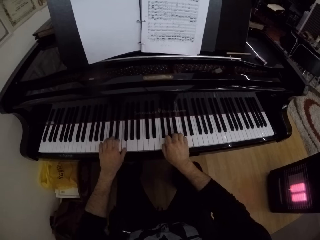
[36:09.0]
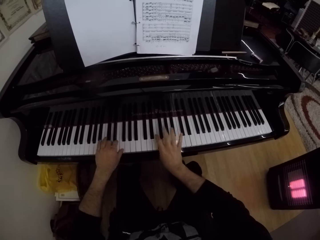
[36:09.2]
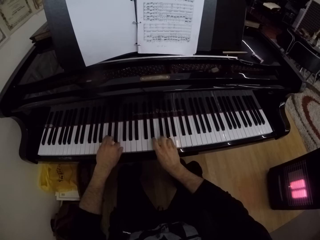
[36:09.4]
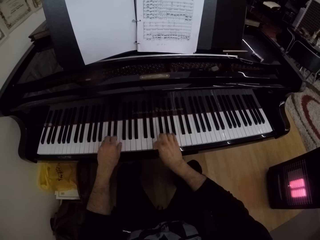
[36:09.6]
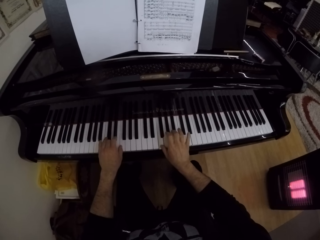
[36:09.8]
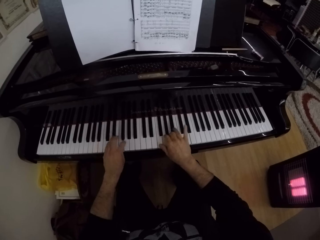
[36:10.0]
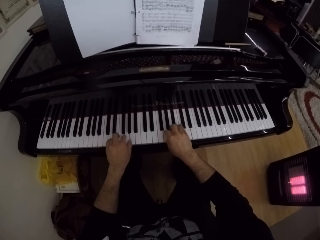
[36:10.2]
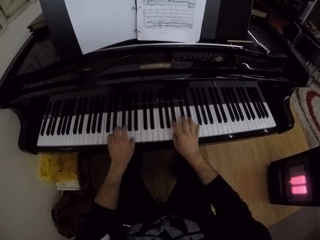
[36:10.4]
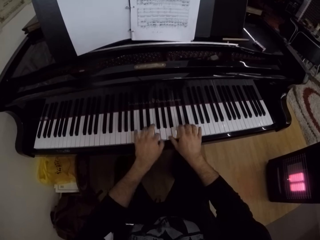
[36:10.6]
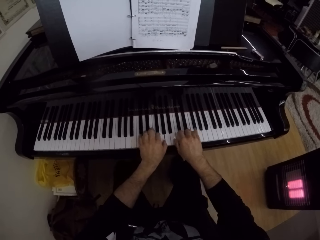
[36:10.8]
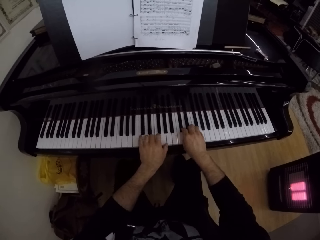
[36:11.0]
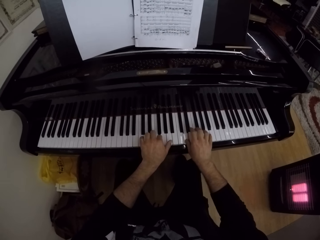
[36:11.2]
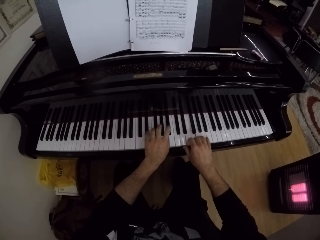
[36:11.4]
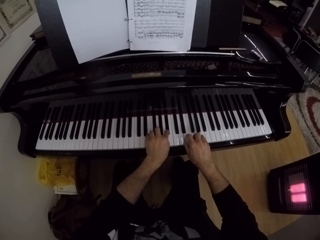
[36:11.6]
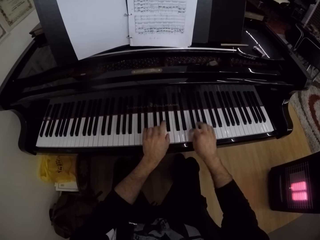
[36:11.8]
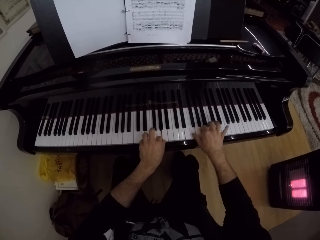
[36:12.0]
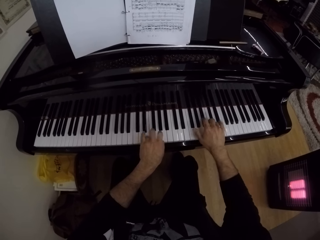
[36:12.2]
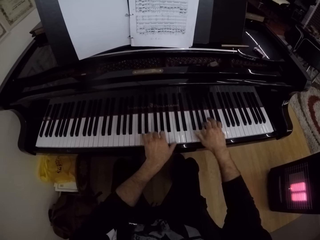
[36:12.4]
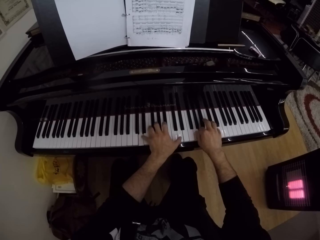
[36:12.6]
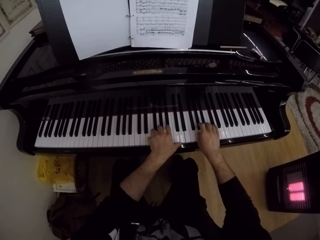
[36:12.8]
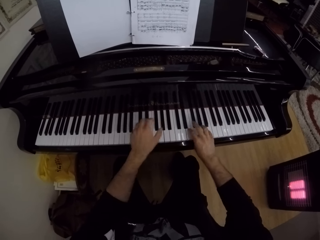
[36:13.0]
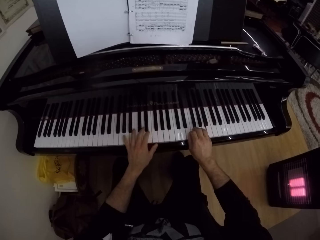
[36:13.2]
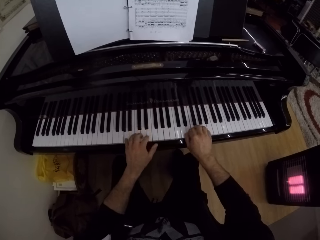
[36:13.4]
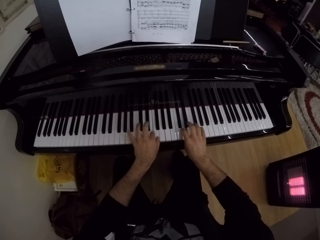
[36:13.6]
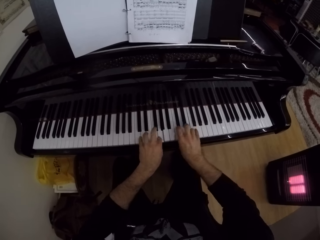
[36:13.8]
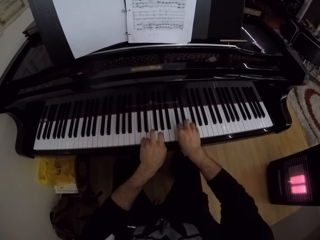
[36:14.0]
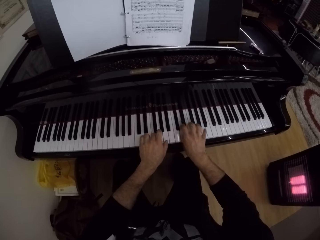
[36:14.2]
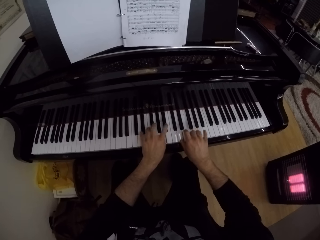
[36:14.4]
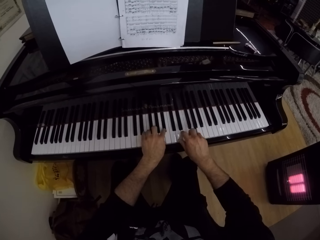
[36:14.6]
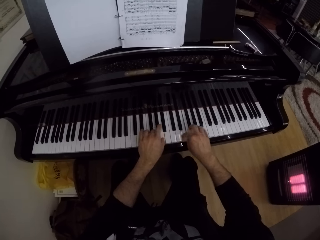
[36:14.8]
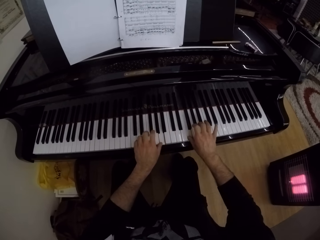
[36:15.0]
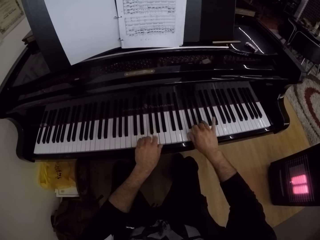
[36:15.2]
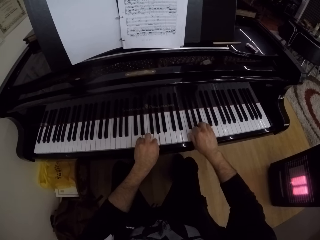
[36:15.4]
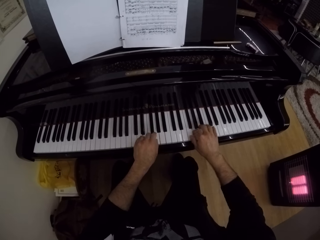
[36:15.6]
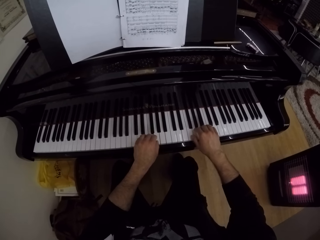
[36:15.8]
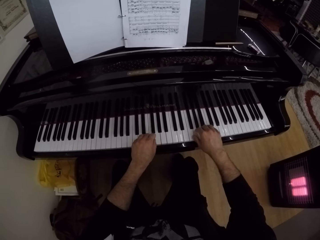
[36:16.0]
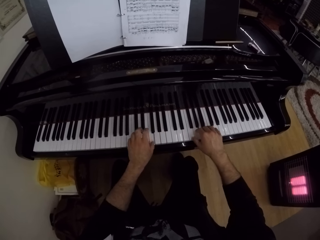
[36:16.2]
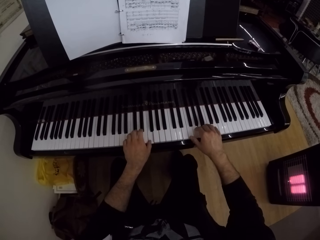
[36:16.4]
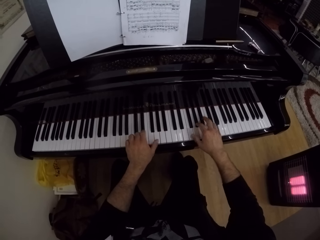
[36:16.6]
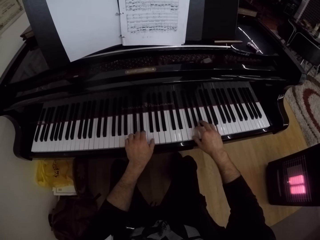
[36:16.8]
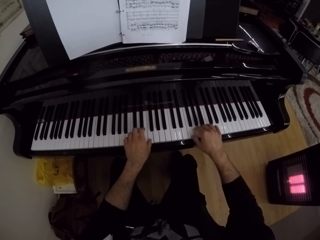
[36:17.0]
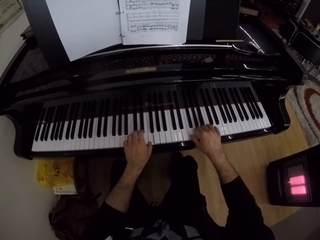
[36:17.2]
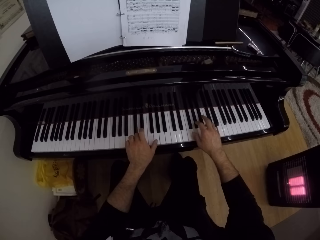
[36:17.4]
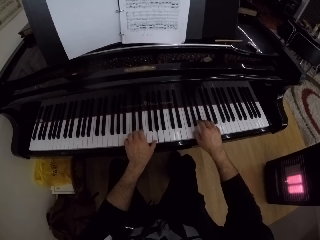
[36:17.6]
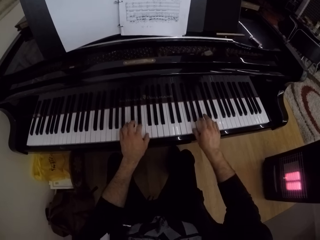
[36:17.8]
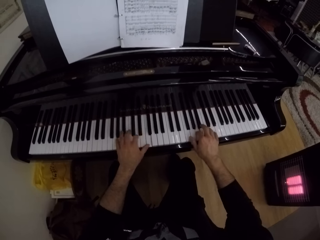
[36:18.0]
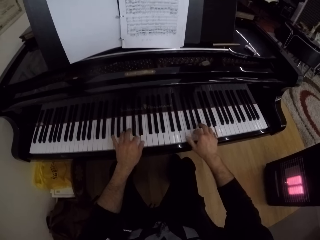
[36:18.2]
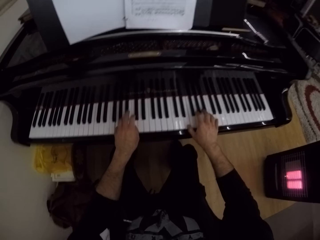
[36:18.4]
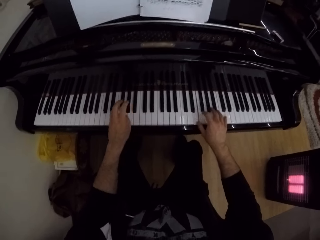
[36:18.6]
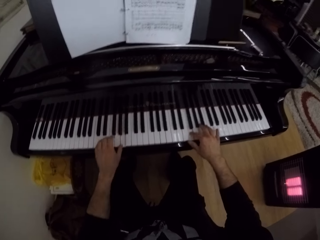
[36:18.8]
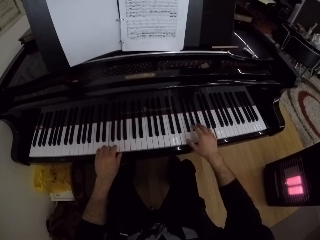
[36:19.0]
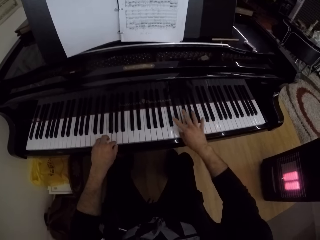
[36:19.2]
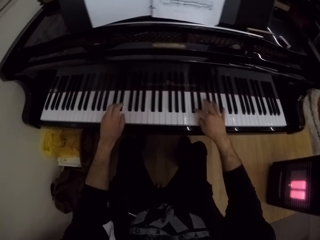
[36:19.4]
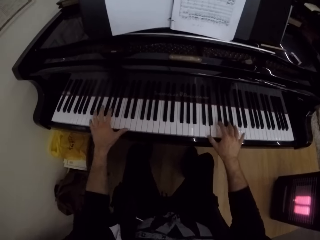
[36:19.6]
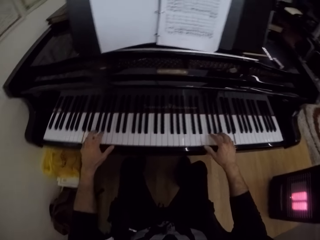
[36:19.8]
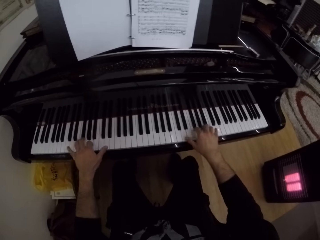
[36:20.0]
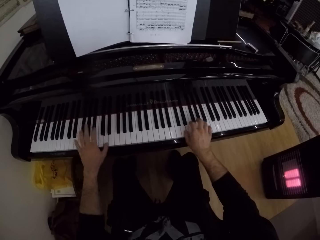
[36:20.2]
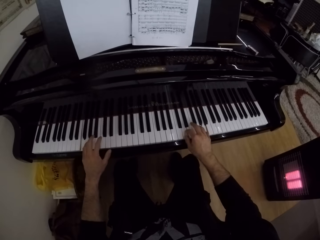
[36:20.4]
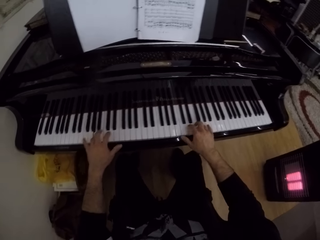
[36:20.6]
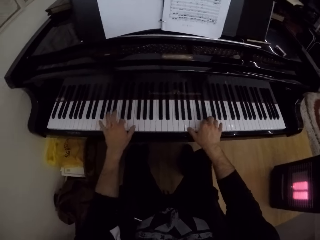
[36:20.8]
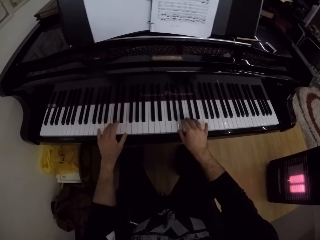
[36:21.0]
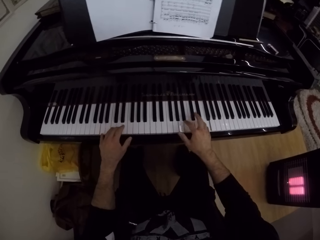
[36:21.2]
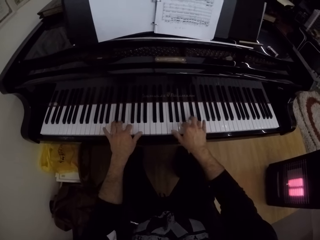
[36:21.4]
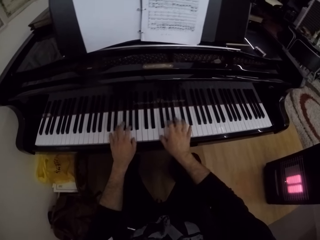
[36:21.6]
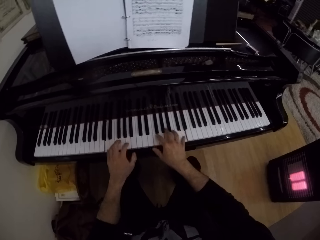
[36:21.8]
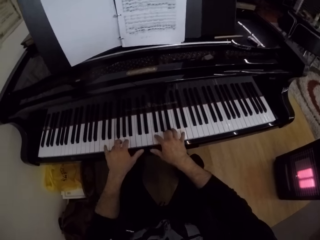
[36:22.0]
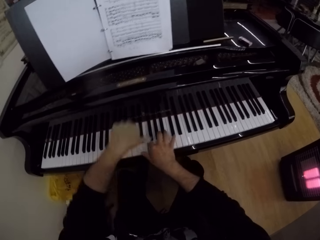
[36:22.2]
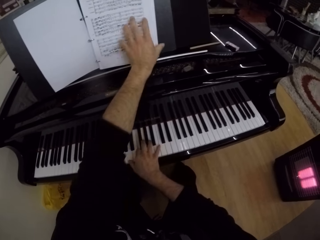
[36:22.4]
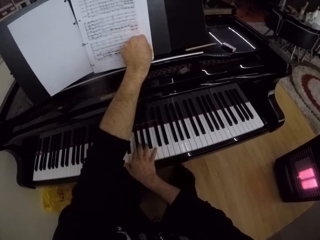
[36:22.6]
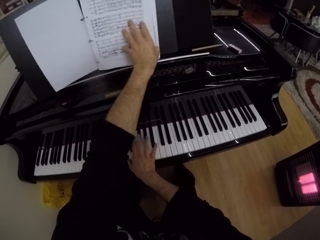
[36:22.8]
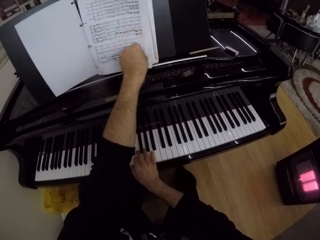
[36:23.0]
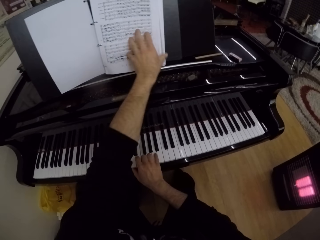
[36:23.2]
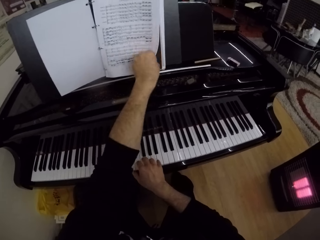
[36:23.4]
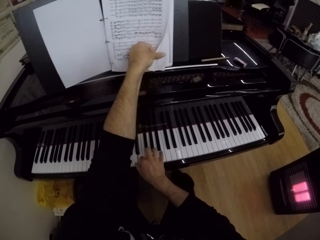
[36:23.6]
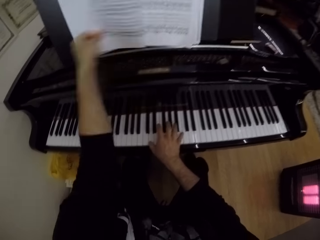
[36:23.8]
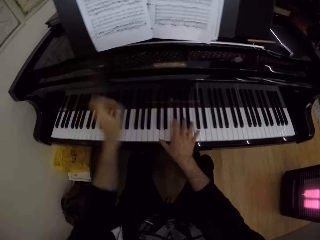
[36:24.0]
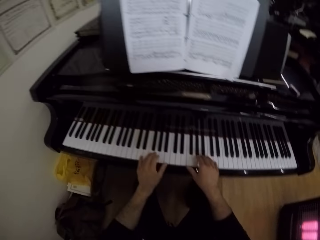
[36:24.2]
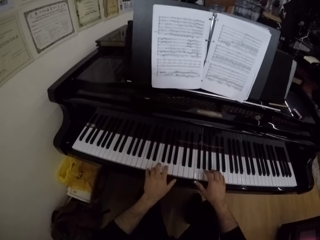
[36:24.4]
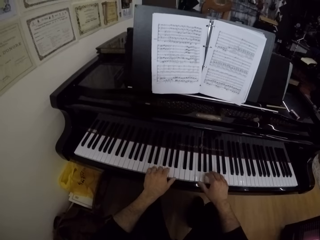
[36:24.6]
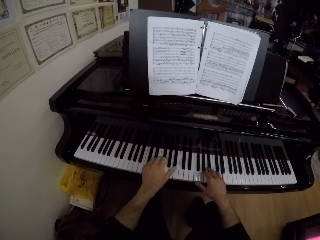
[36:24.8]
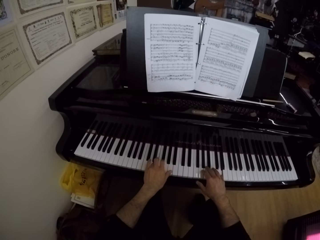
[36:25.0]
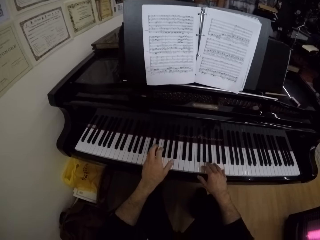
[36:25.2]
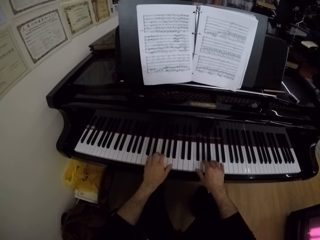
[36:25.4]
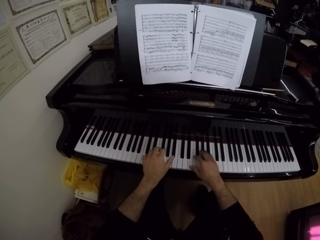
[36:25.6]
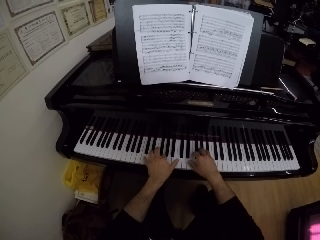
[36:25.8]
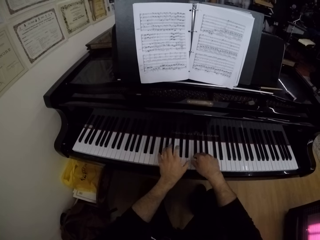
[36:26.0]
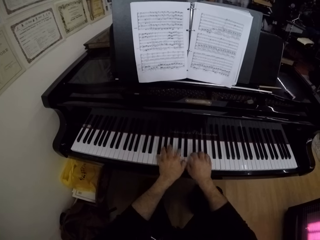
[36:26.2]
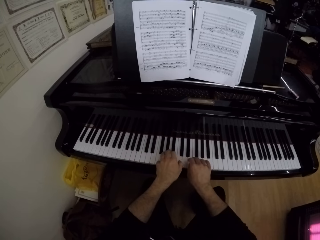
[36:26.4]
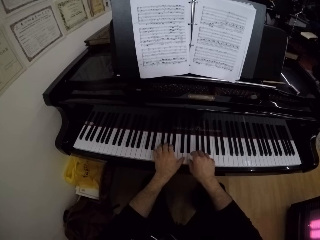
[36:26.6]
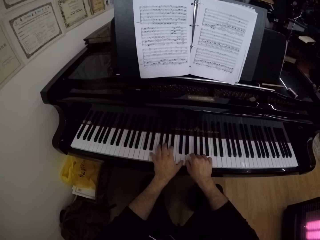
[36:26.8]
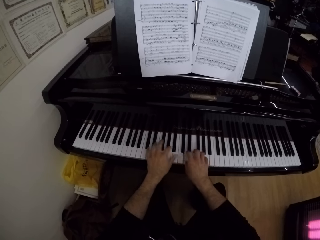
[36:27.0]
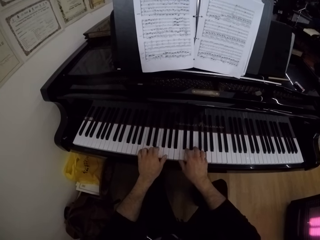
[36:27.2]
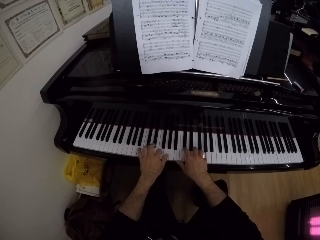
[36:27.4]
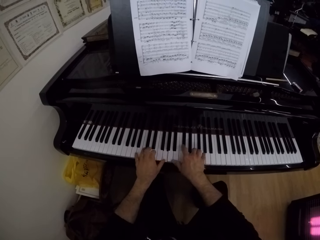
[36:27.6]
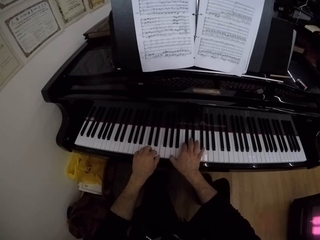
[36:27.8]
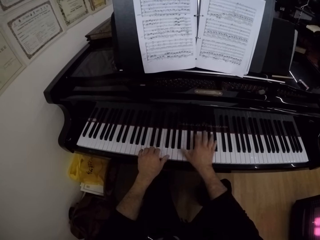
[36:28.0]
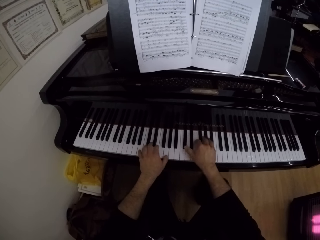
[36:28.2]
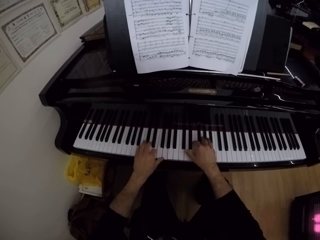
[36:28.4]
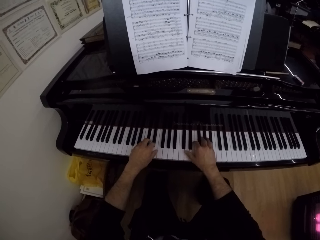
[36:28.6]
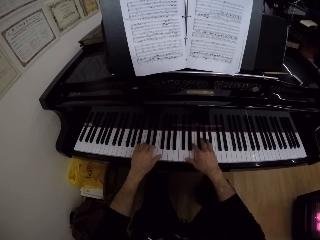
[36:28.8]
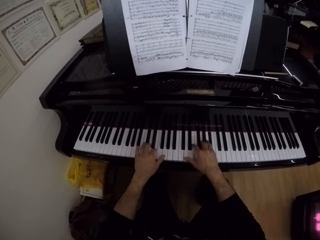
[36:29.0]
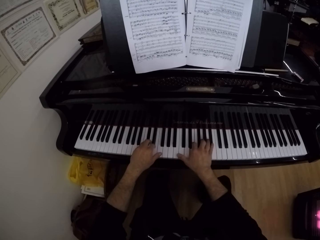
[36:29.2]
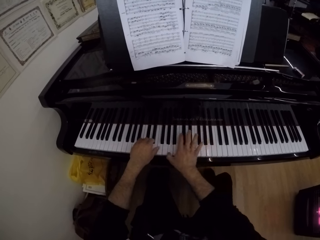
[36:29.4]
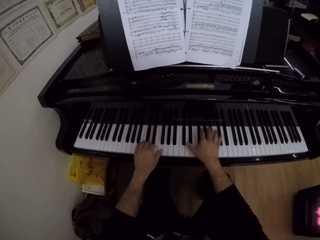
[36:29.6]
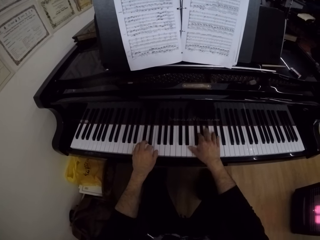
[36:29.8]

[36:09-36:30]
The camera wearer flips a page of the piano sheet with his left hand. He plays the piano with his right hand. He plays the piano with both hands.
